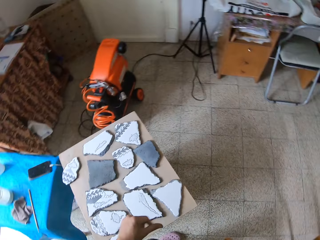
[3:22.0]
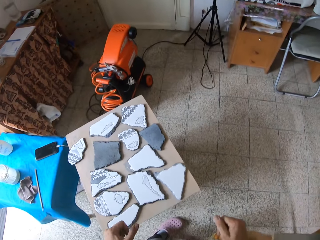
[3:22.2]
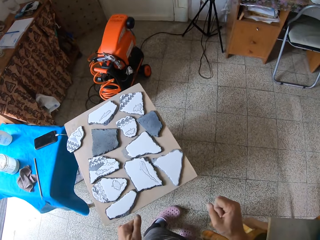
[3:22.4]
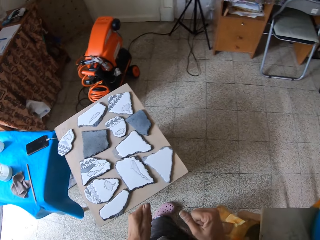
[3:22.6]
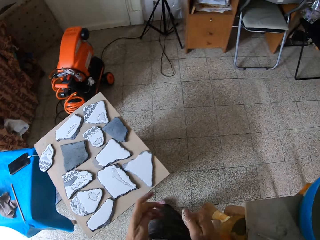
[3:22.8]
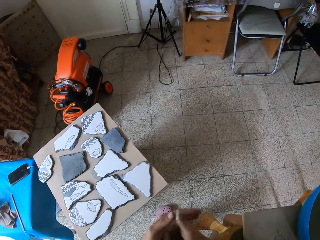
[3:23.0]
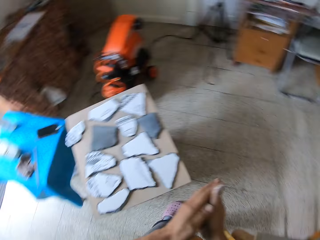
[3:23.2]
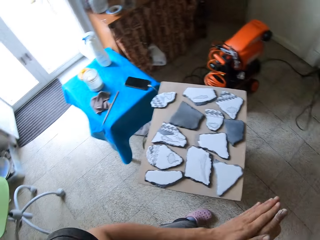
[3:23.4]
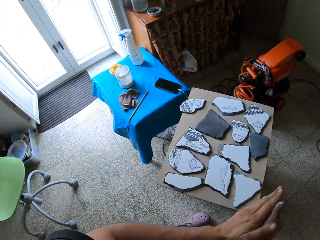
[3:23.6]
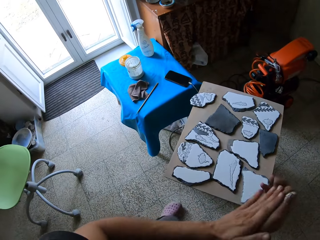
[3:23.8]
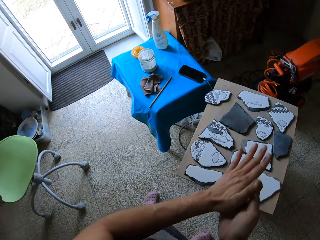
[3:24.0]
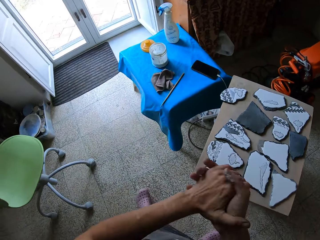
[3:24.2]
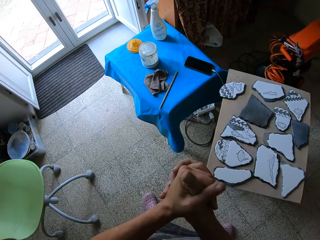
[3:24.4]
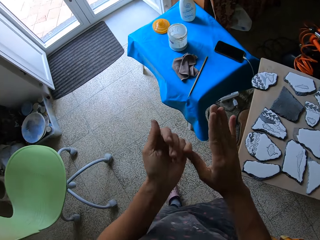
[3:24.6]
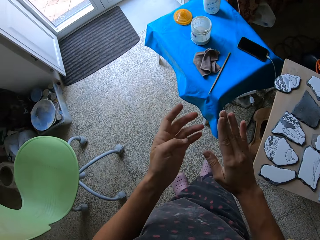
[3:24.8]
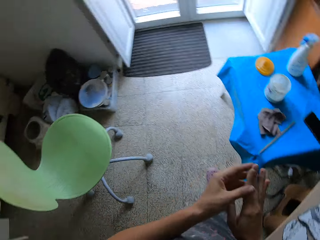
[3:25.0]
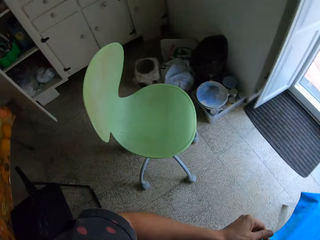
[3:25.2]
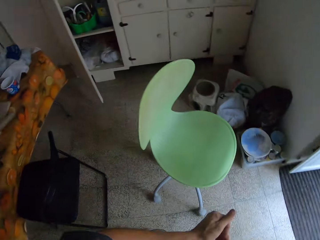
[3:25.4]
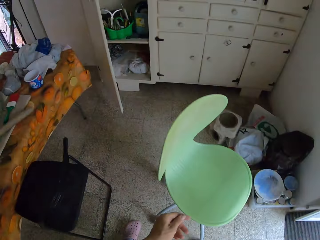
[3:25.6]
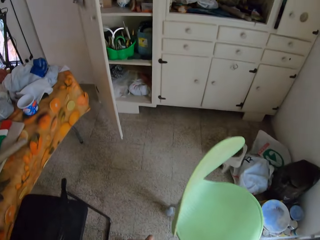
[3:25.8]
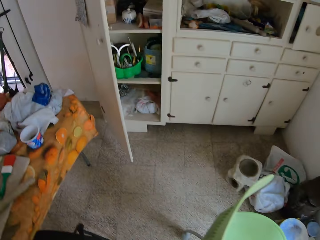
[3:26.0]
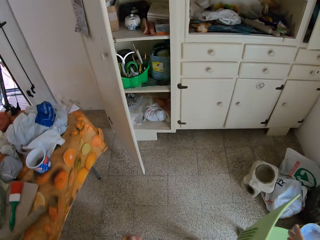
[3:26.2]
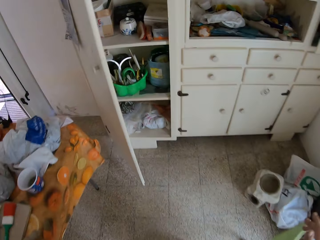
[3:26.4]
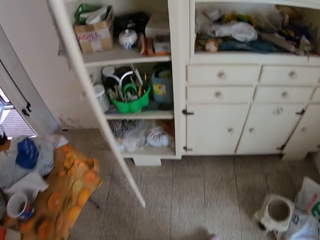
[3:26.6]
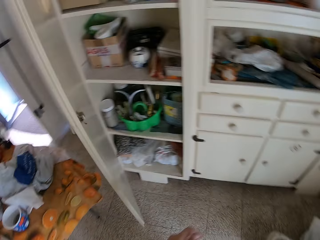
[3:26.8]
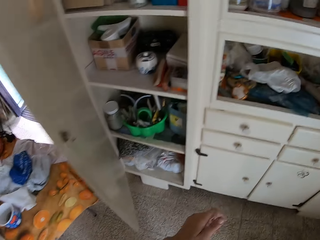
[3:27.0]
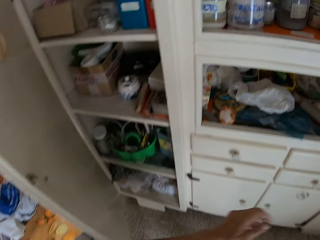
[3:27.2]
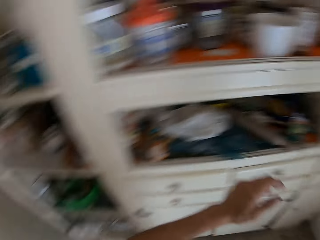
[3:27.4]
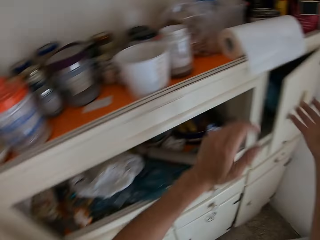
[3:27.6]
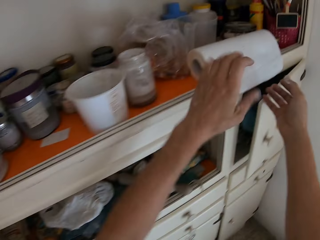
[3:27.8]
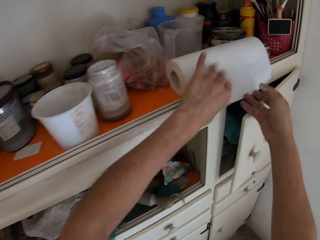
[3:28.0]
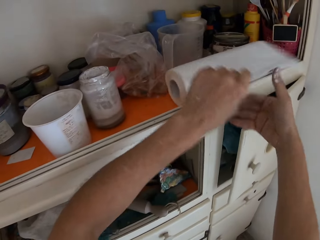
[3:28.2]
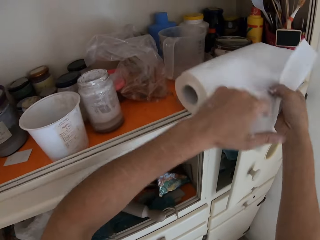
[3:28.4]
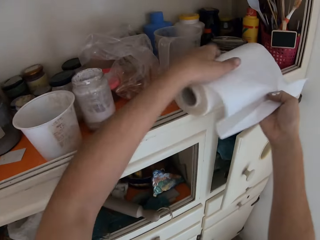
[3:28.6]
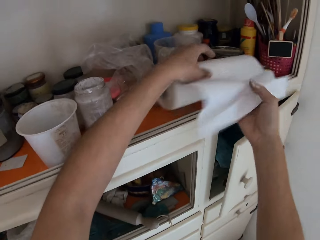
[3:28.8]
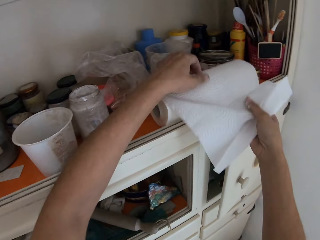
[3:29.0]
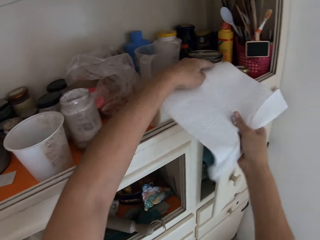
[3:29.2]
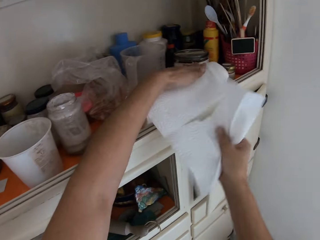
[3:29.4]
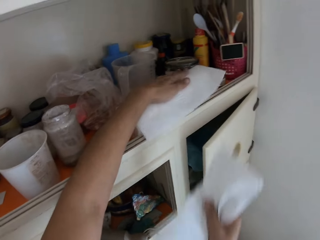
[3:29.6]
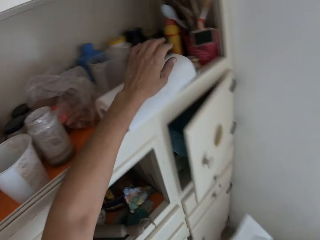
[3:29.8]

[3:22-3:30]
The camera wearer rubs both hands together. She walks around. She grabs a paper towel sheet with both hands. She pulls the paper towel. She cuts the paper towel sheet with her right hand.

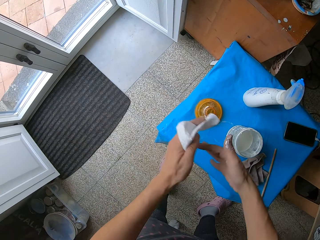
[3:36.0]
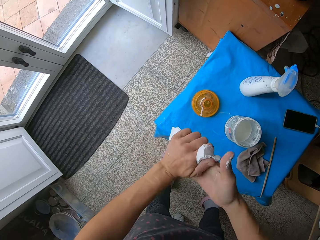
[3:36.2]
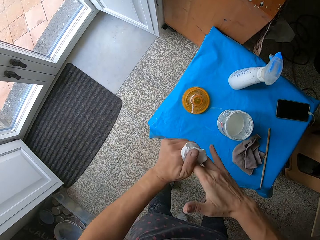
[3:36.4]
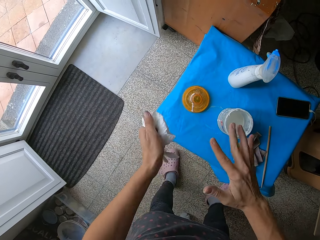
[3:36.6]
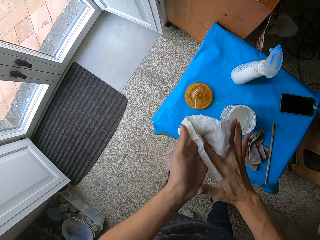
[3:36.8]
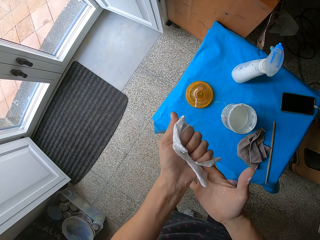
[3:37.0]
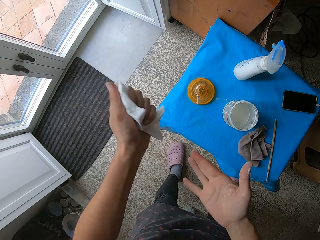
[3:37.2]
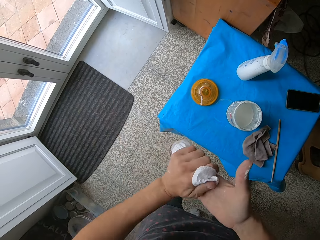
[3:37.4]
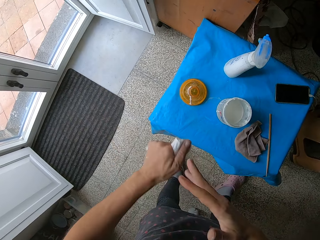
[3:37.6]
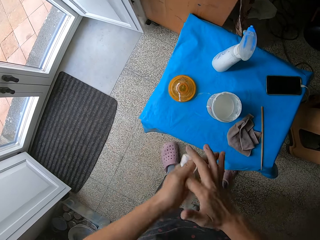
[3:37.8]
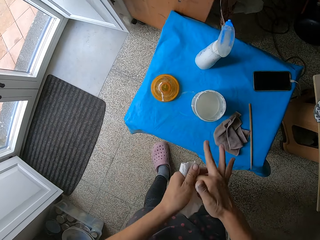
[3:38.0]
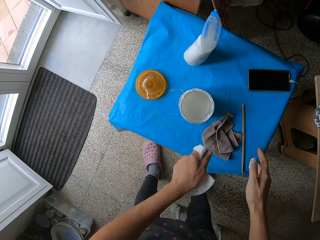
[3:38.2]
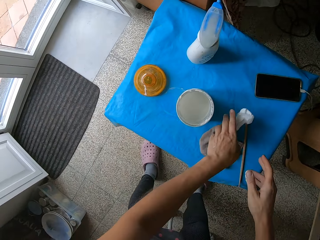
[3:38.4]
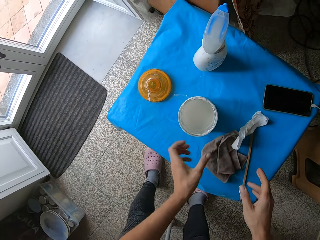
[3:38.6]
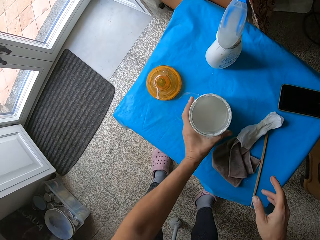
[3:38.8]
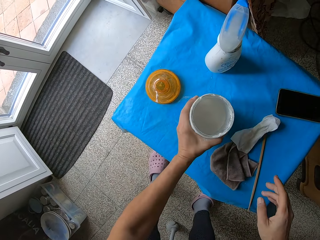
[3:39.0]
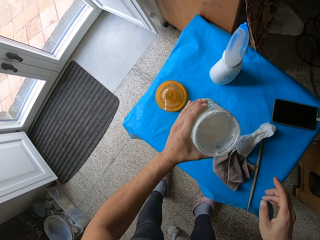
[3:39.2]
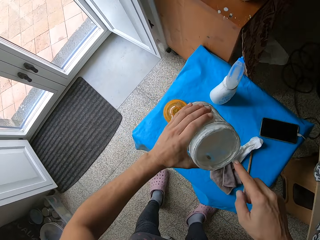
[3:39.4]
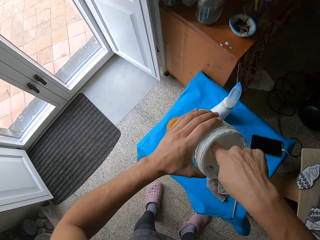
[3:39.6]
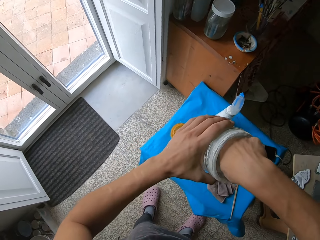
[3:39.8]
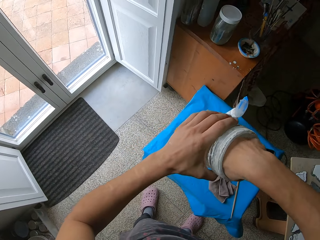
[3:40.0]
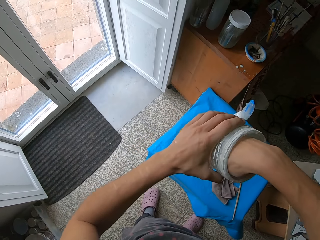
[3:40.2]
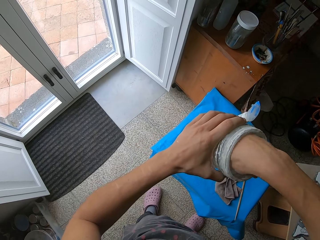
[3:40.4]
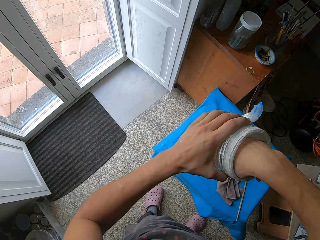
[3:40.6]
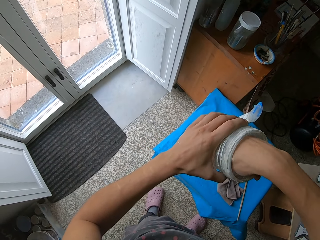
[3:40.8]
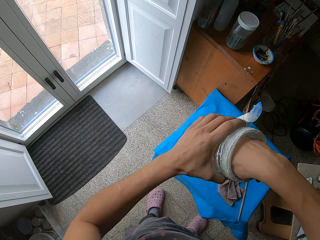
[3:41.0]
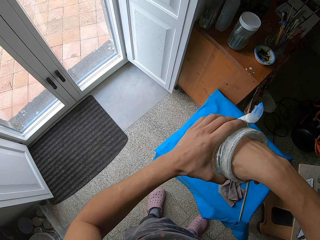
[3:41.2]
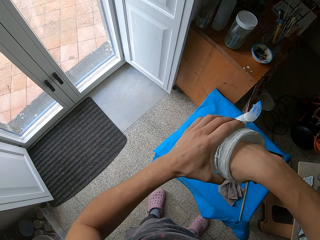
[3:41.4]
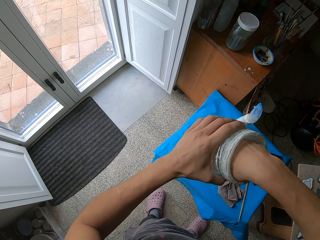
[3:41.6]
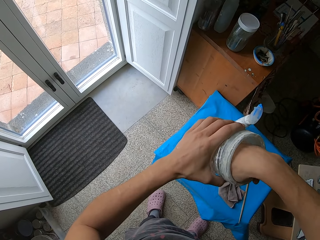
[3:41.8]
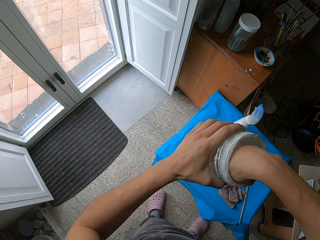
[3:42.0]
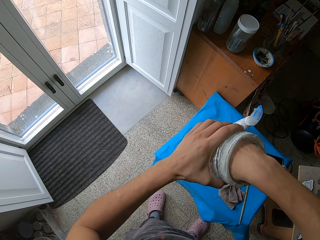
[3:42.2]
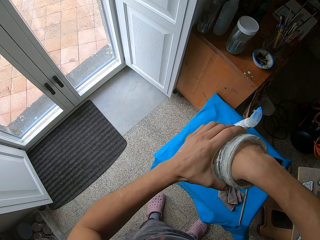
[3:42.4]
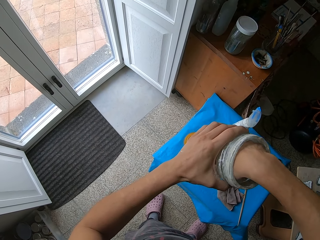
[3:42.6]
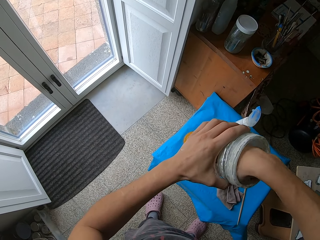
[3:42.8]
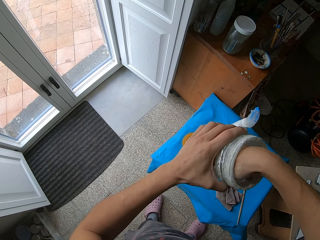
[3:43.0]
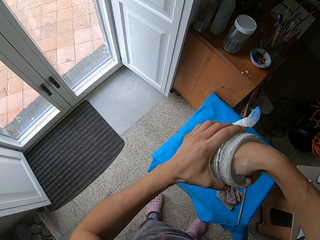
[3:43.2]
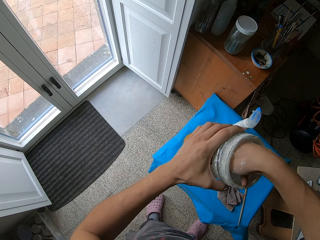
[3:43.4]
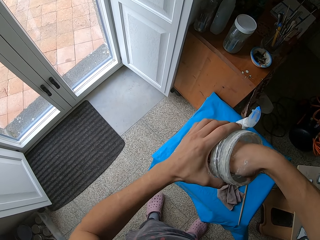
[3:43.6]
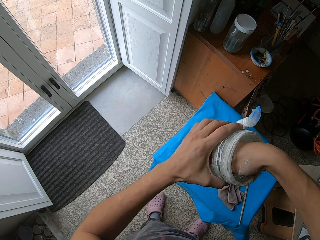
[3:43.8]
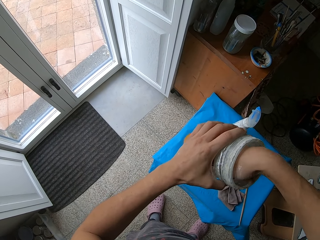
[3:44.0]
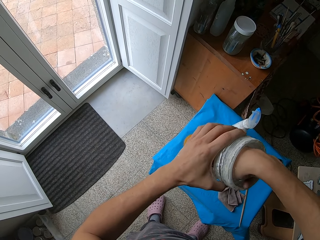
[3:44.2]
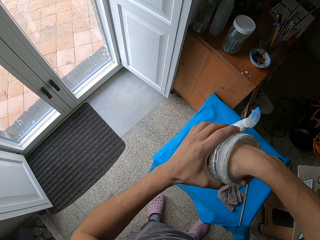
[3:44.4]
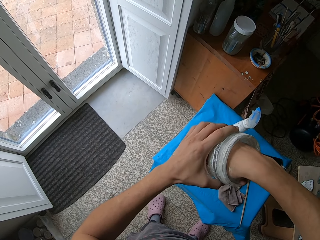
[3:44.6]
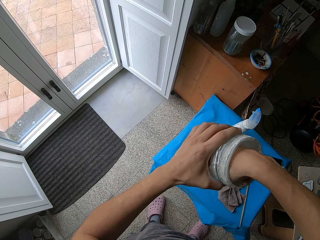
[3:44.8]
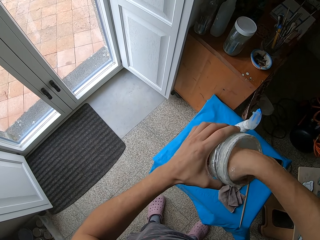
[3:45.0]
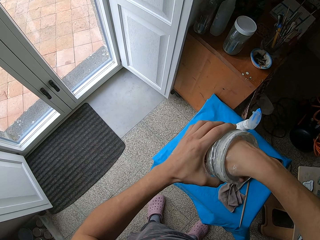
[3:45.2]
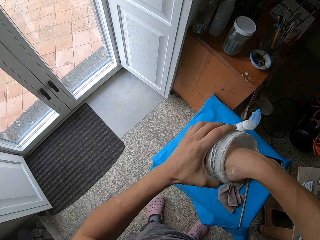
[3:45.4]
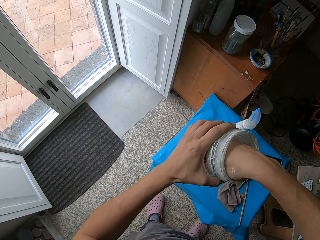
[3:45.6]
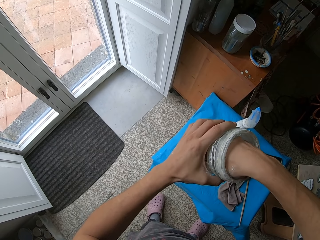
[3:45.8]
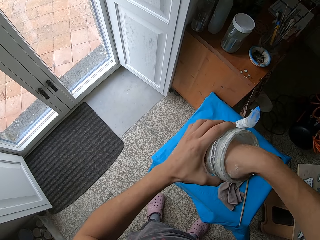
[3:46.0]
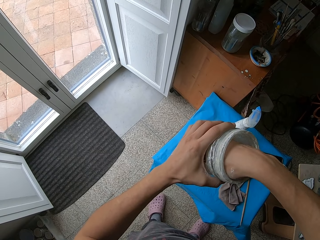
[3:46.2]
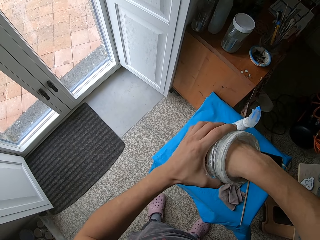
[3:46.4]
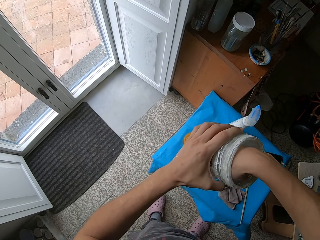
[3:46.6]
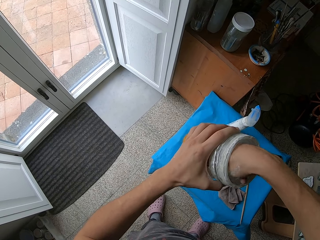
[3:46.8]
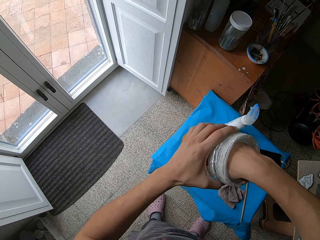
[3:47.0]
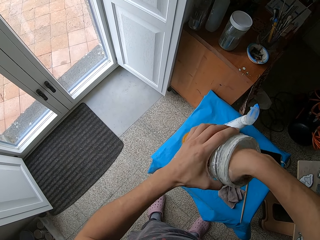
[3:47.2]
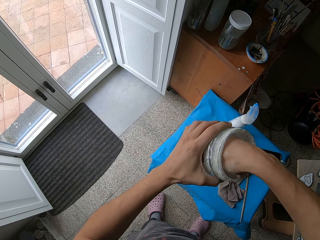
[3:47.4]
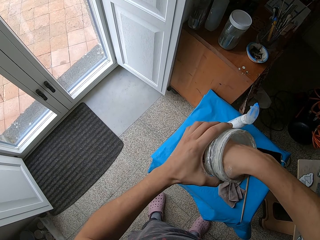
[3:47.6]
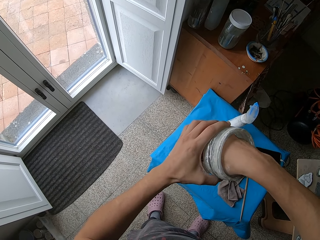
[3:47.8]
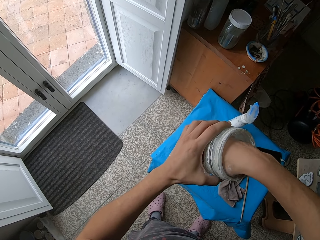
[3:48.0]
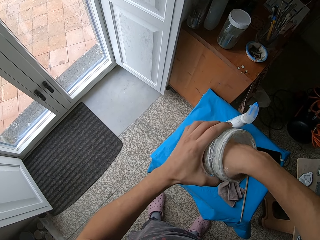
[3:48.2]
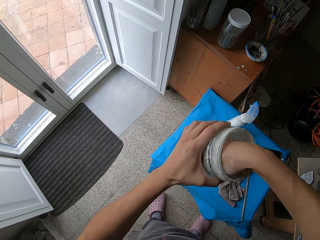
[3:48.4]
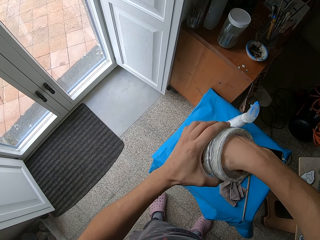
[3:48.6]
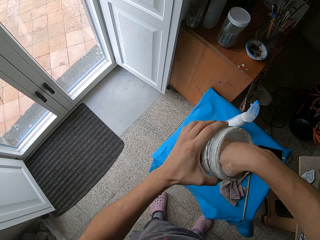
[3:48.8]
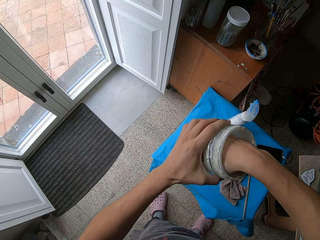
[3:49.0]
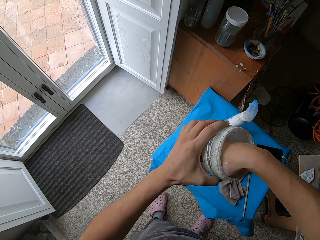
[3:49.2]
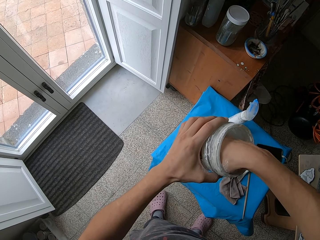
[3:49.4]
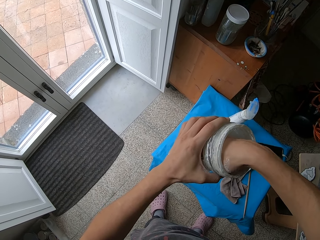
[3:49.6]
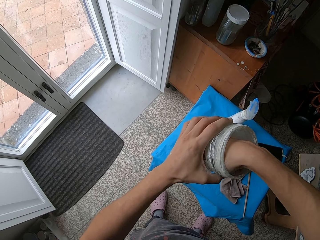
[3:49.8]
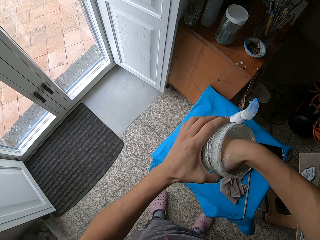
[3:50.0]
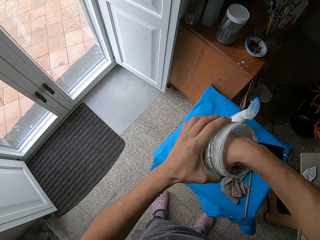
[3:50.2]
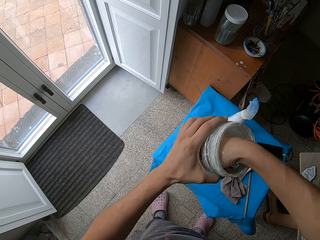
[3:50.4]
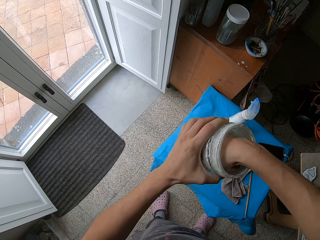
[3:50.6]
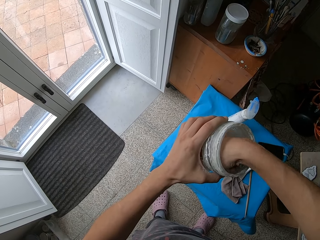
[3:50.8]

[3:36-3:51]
The camera wearer wipes her right hand with the paper towel in her left hand. She drops the paper towel sheet on the table with her left hand. She grabs the container of chalky solution from the table with her left hand. She stirs the chalky solution with her right hand. She inserts a finger into the container.
